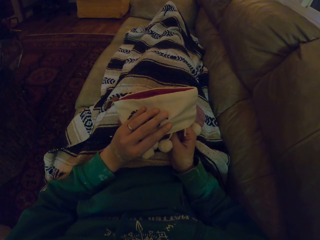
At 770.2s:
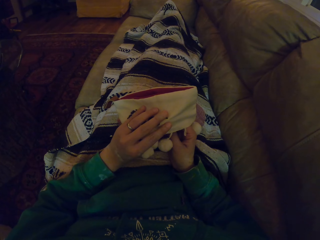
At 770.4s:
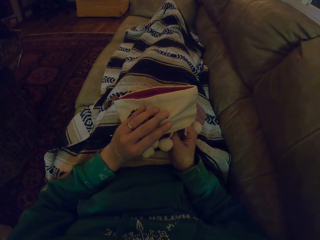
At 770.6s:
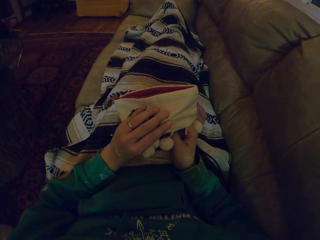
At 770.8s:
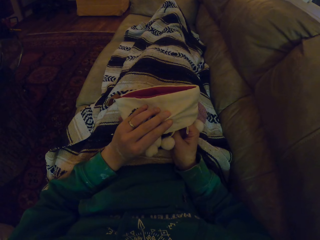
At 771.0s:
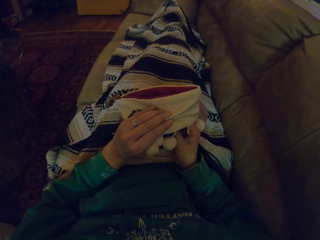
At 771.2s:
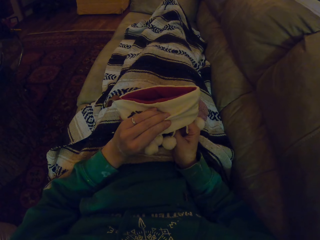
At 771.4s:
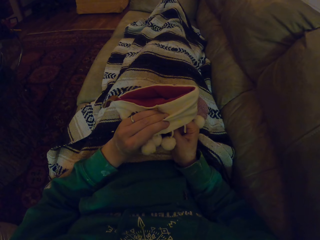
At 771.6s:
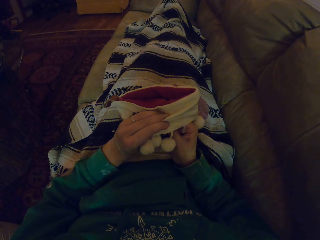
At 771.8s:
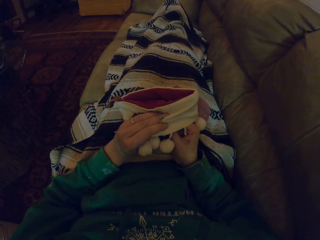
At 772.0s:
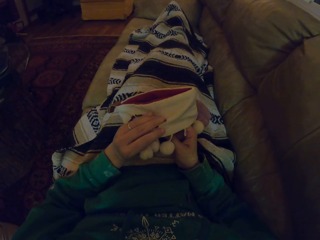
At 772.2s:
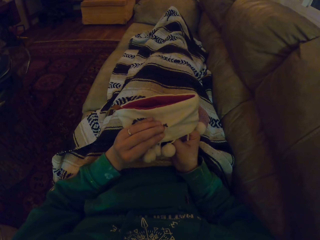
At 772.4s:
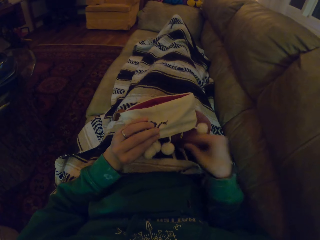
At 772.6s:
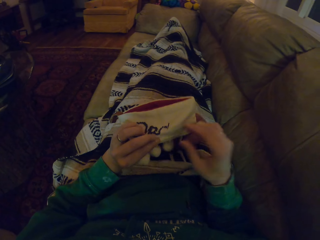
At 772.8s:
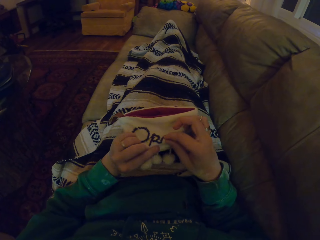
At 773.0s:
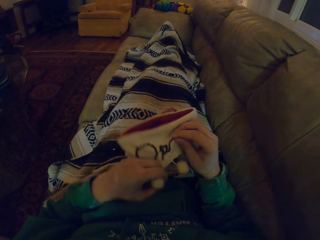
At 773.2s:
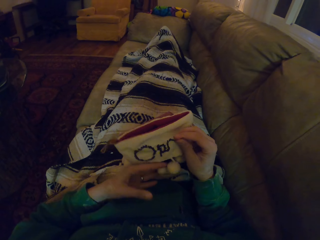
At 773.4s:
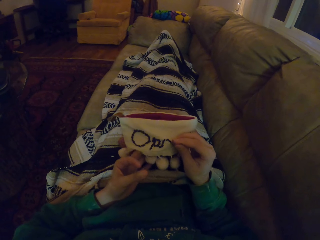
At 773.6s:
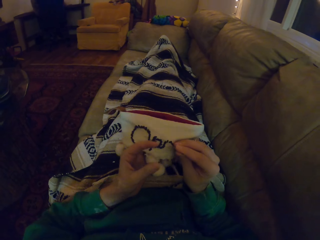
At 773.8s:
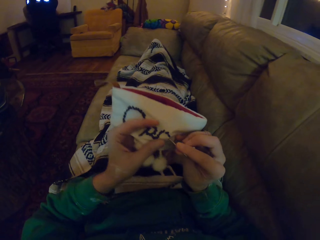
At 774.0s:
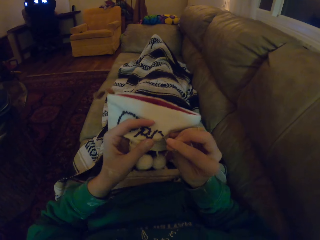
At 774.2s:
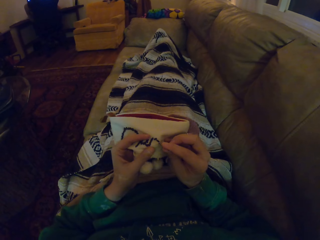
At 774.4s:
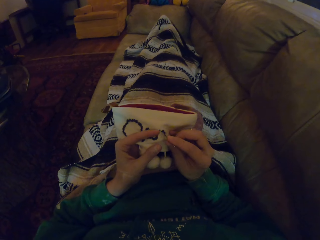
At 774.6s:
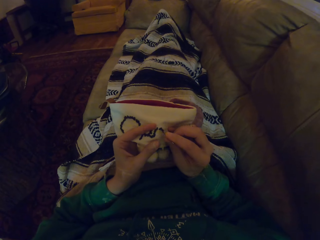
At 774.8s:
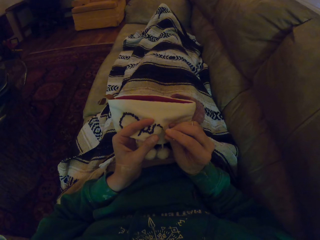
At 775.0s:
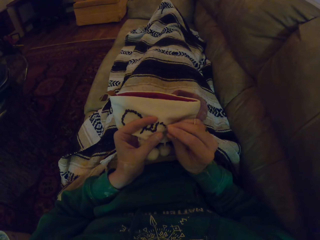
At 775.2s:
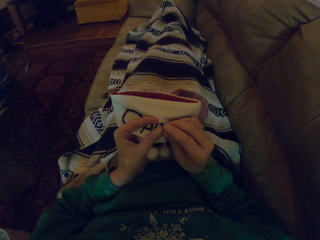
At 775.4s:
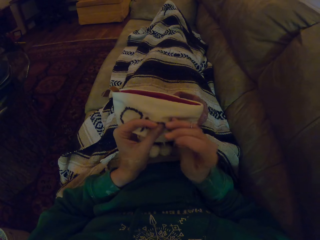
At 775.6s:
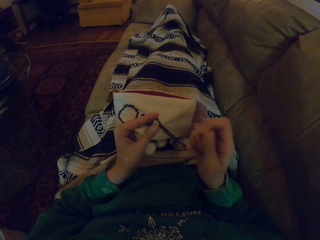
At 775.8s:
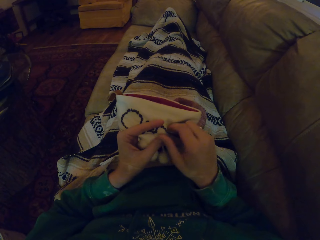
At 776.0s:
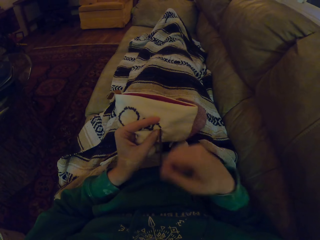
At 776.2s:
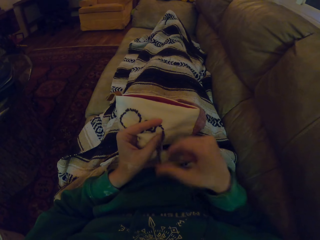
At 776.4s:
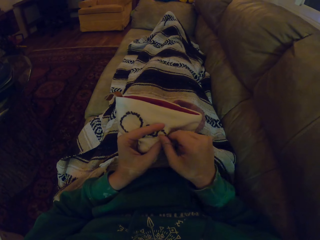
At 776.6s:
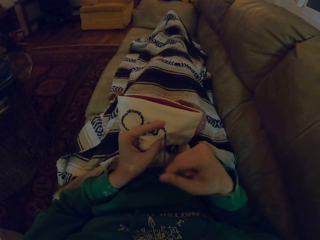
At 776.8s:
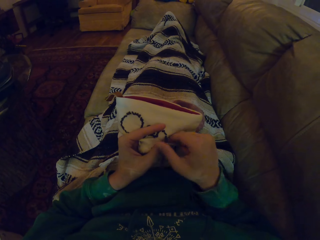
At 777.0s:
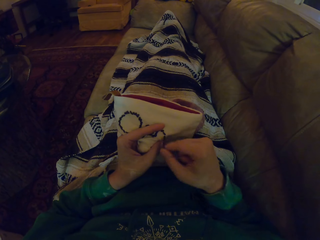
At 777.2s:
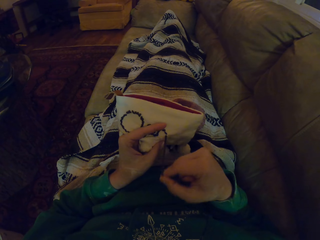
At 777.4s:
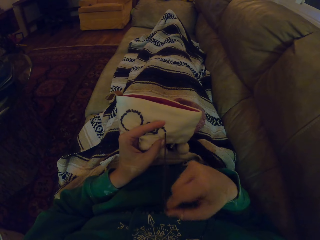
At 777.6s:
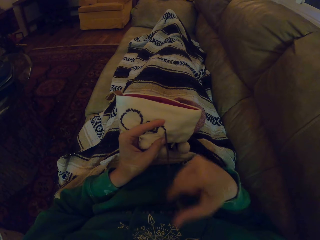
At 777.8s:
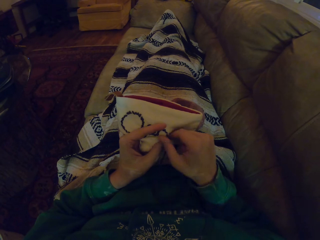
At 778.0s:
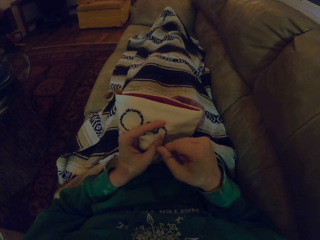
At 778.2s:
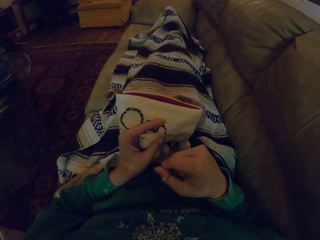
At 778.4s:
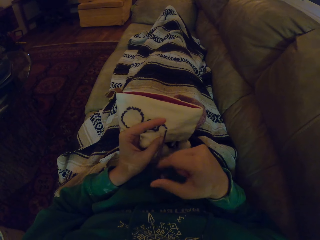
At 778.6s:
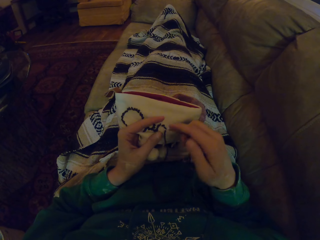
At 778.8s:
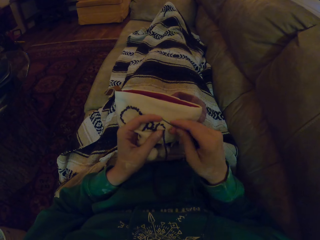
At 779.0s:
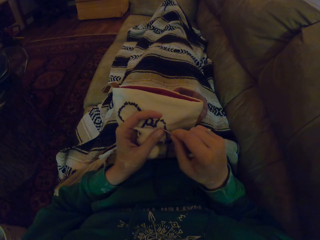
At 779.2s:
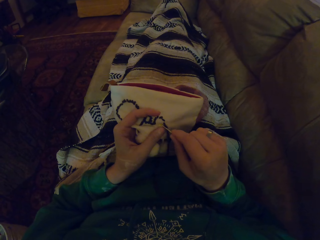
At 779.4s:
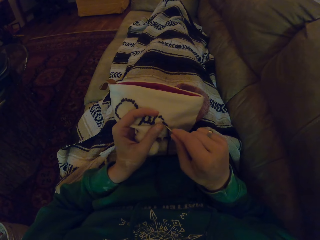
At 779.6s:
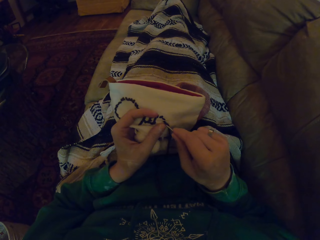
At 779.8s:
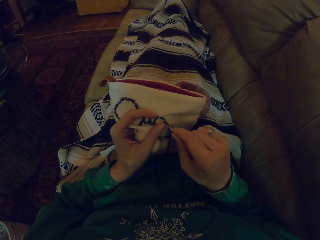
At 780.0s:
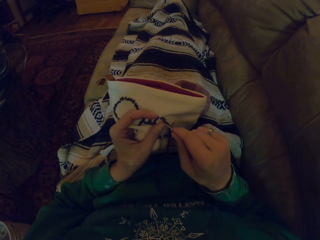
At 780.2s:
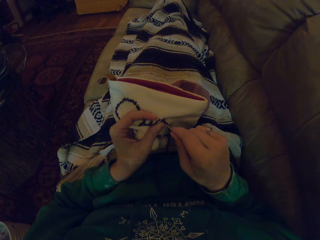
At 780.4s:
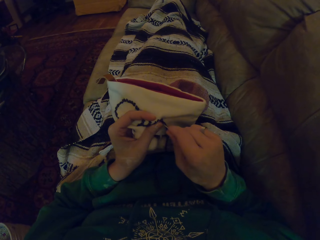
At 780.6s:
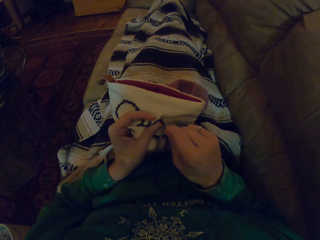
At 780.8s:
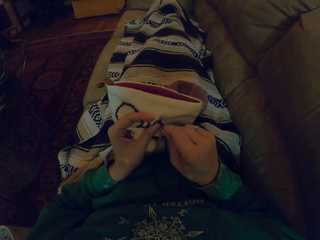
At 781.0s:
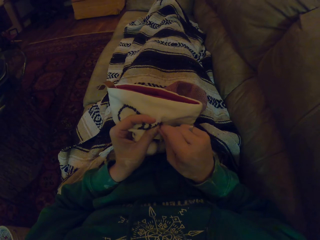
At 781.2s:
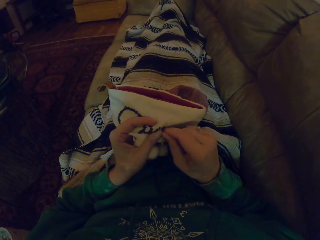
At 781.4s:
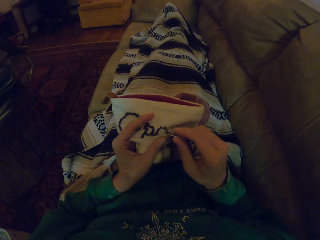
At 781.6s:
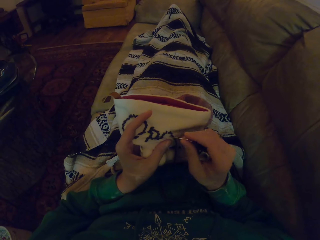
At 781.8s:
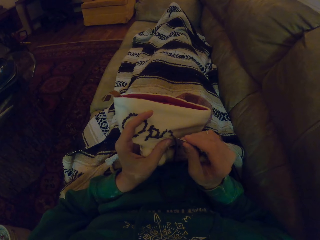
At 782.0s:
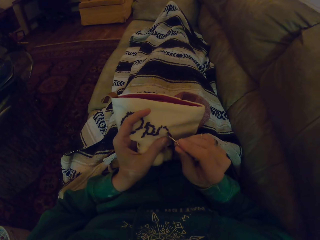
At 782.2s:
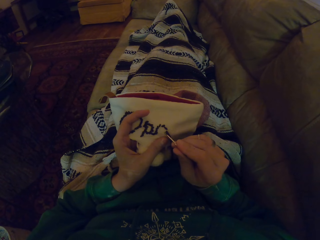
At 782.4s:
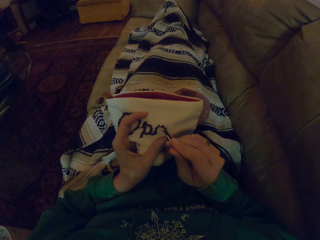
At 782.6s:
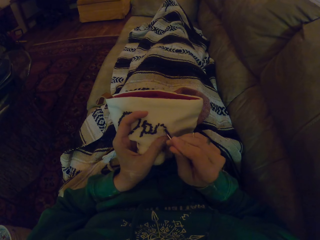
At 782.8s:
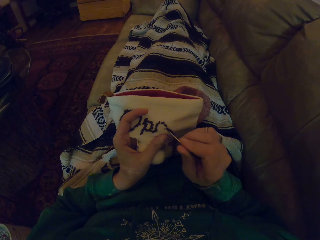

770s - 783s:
The camera wearer adjusts the garment. They pull the thread and knit the garment.

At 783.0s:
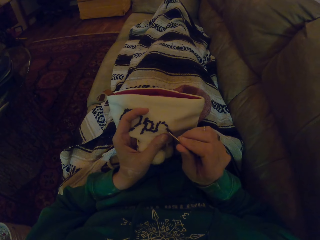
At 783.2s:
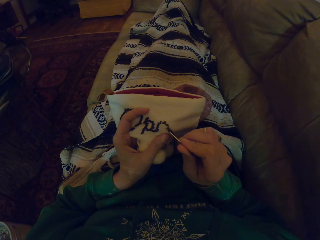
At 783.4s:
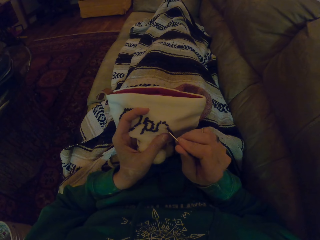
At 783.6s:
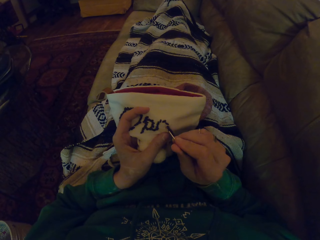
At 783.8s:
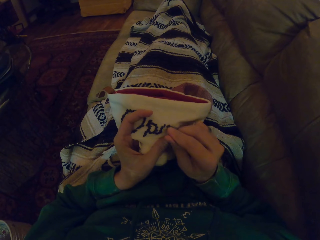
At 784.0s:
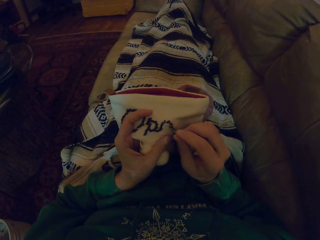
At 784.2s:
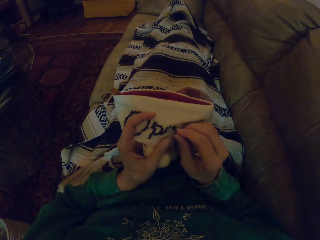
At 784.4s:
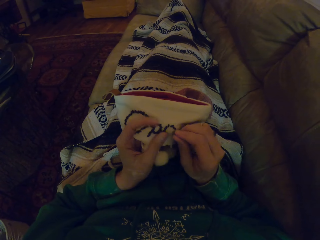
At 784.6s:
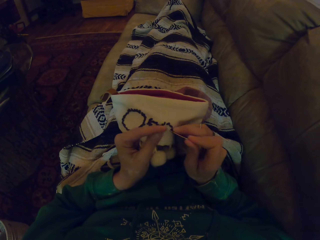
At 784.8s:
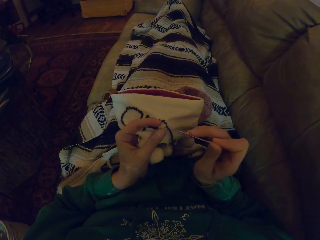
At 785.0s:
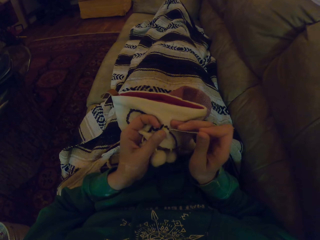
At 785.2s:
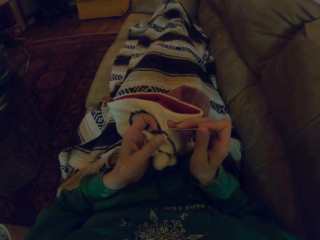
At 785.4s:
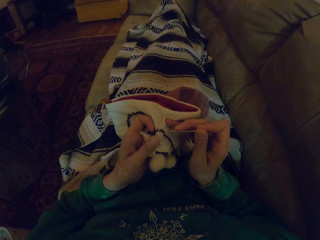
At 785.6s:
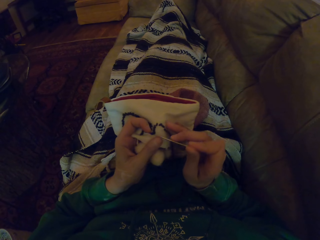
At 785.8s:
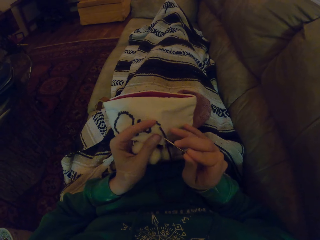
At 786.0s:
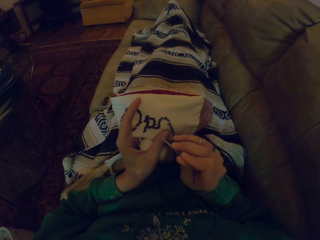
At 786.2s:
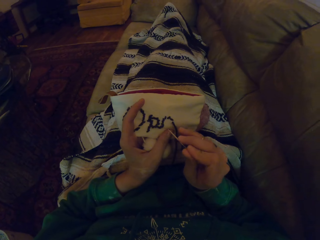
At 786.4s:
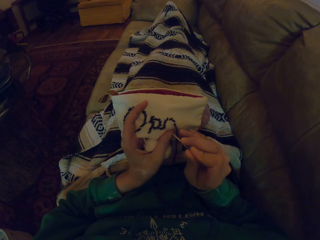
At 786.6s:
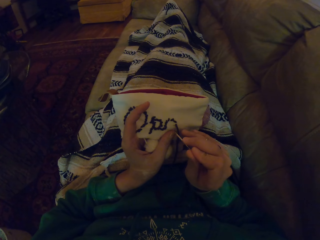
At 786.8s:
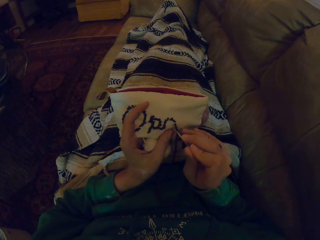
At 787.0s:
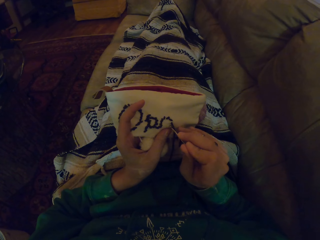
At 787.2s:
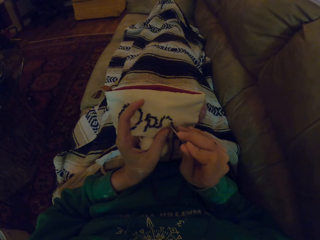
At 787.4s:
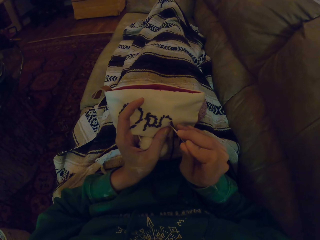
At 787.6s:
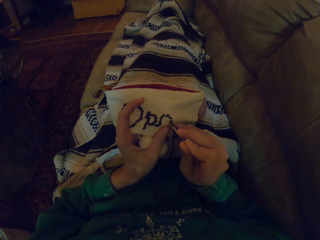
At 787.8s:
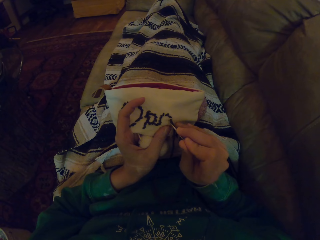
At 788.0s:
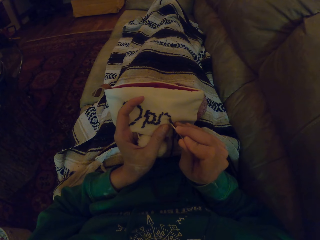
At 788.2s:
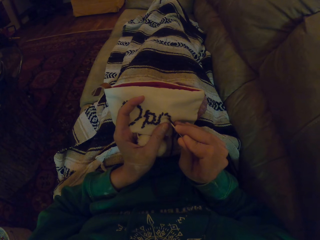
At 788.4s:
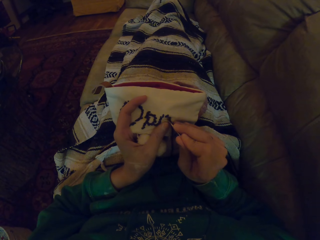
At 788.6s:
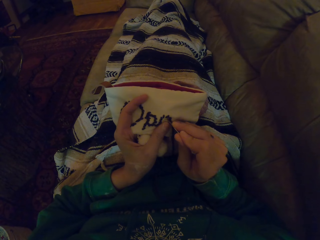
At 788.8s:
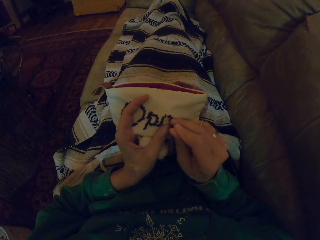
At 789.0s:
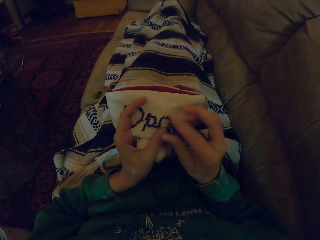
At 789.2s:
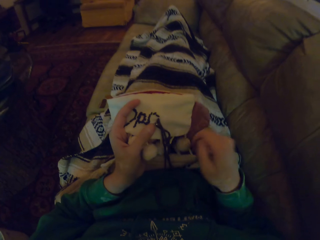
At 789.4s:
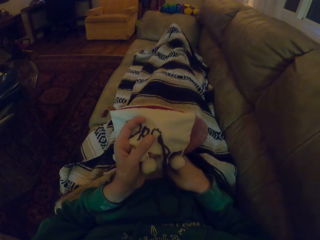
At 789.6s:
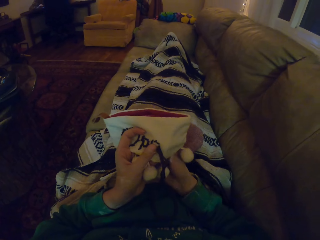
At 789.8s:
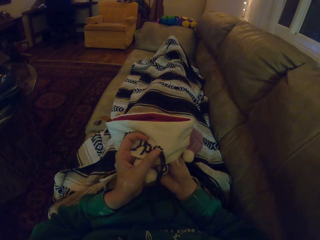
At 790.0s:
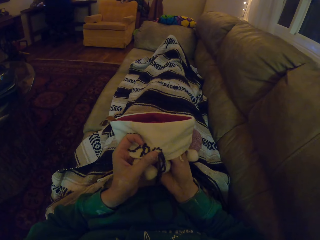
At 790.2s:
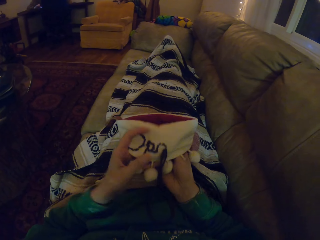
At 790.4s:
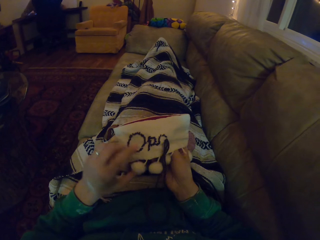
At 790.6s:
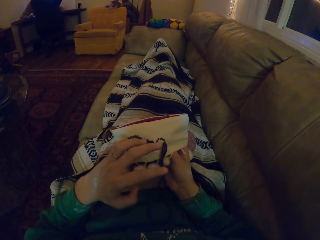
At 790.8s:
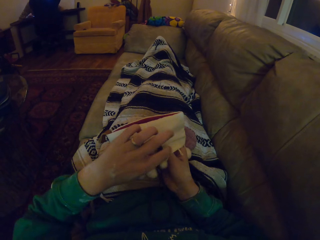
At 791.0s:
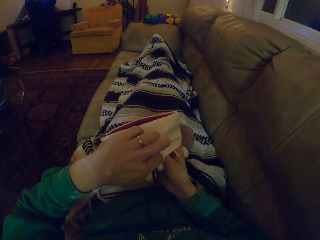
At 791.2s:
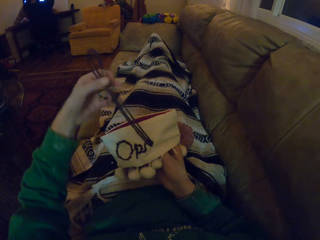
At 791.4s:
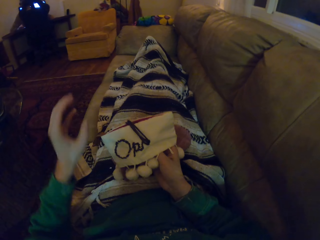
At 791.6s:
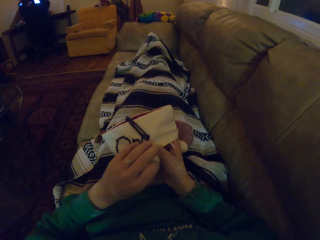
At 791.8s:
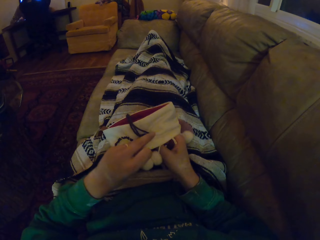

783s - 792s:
The camera wearer pulls the needle. They touch the garment and knit the garment. They hold the thread, move the hand holding the garment, and push the thread.
